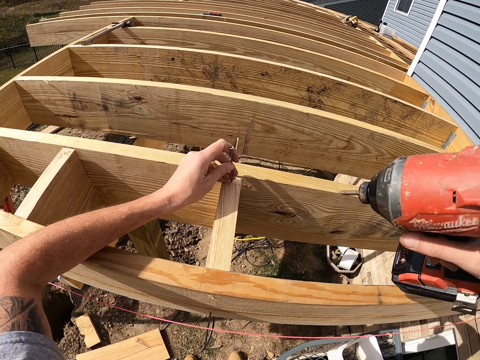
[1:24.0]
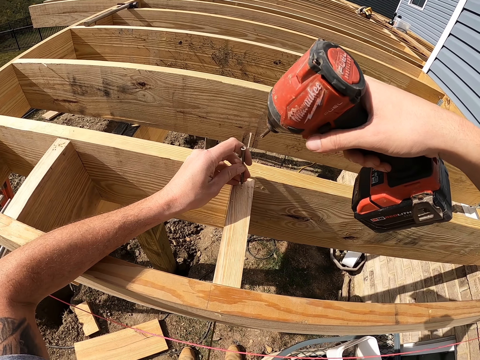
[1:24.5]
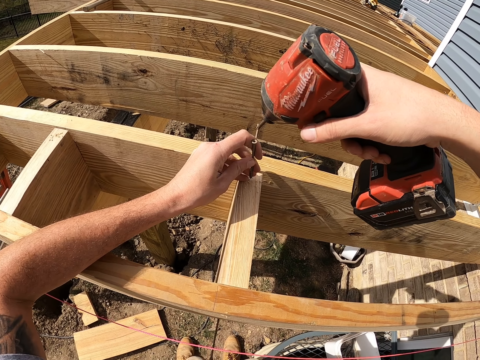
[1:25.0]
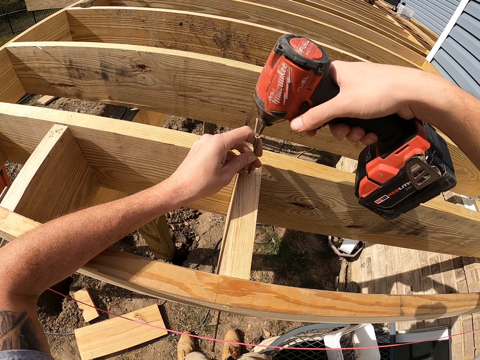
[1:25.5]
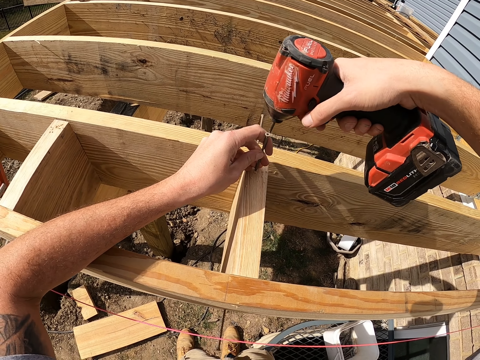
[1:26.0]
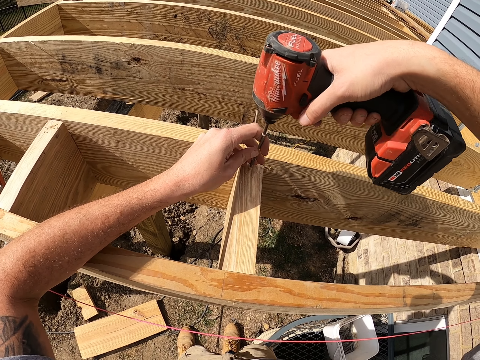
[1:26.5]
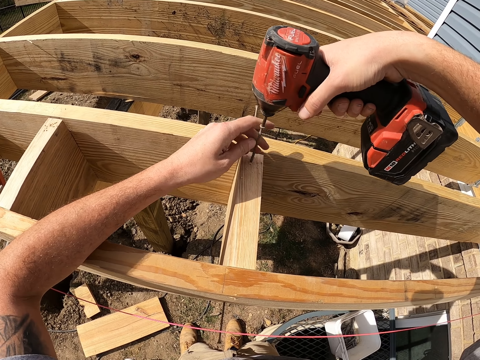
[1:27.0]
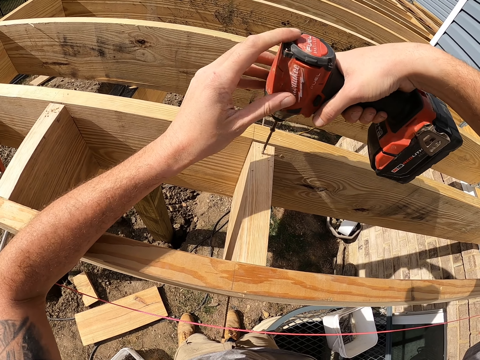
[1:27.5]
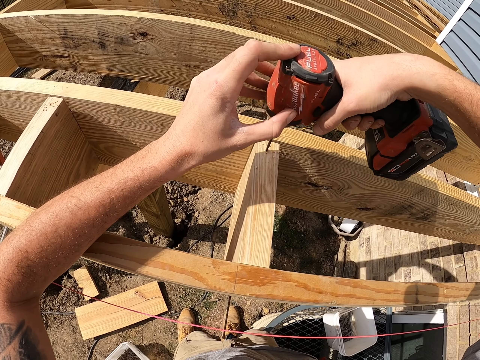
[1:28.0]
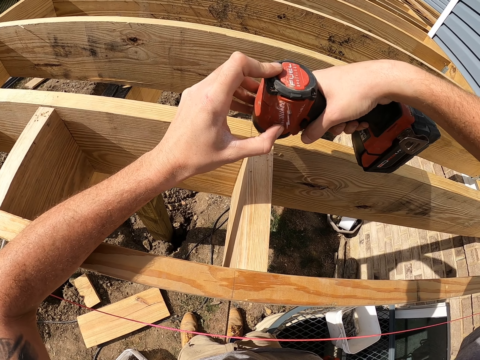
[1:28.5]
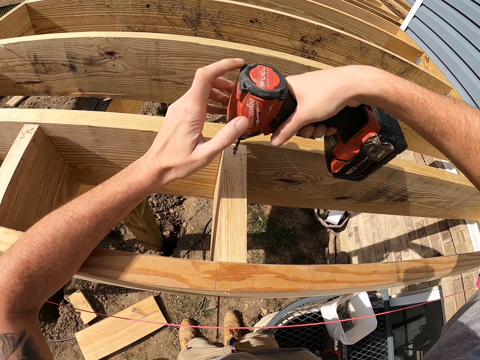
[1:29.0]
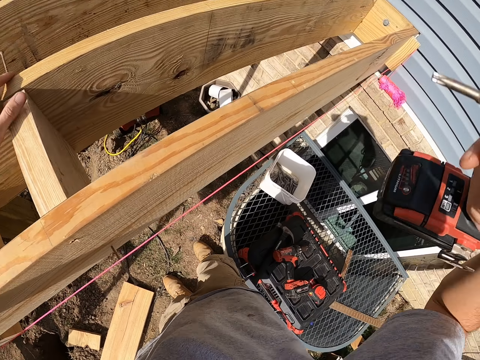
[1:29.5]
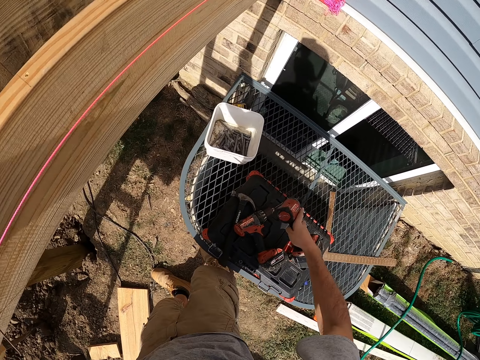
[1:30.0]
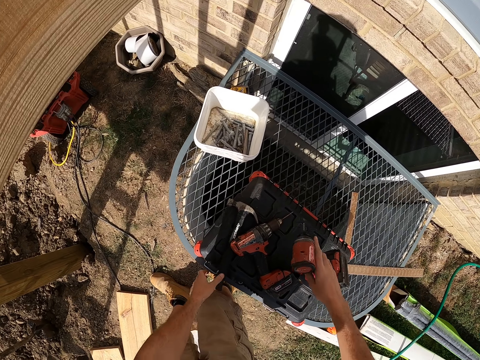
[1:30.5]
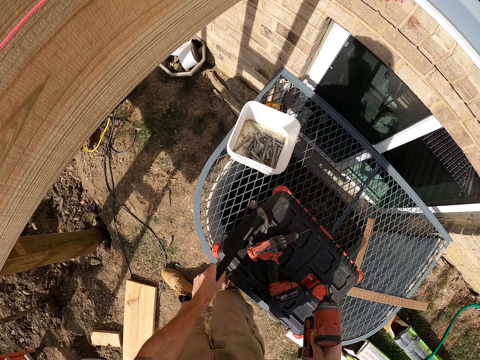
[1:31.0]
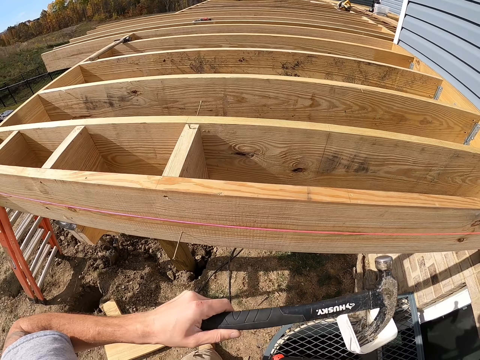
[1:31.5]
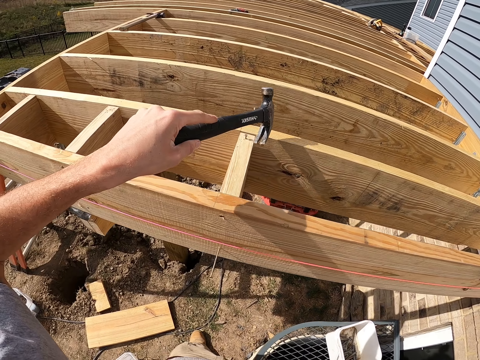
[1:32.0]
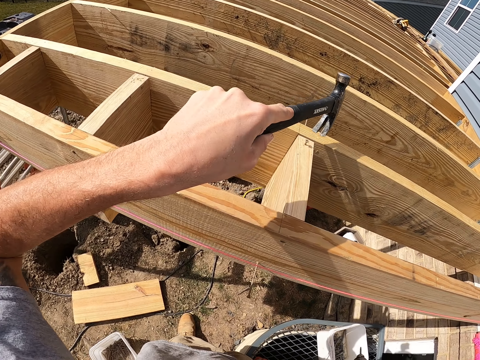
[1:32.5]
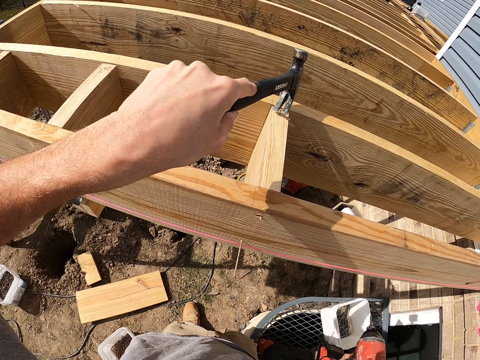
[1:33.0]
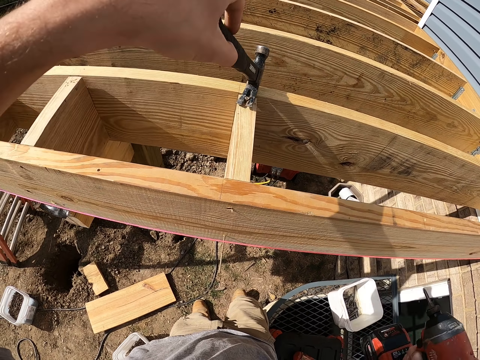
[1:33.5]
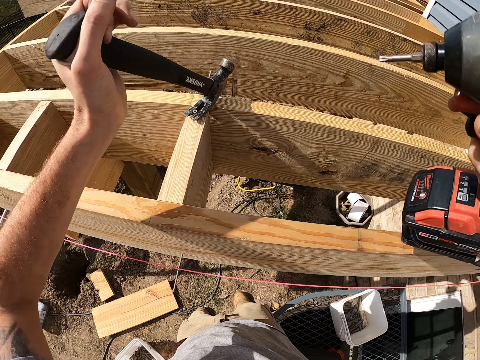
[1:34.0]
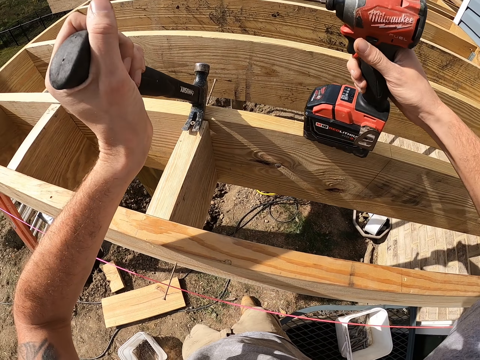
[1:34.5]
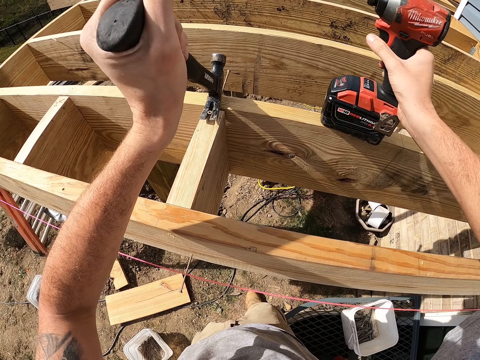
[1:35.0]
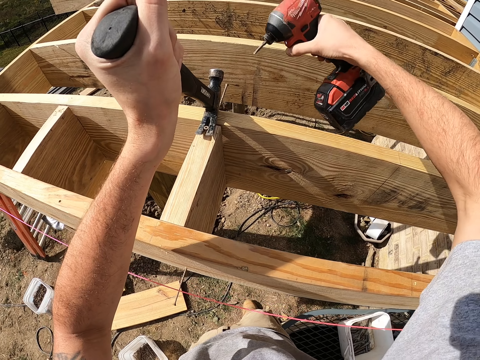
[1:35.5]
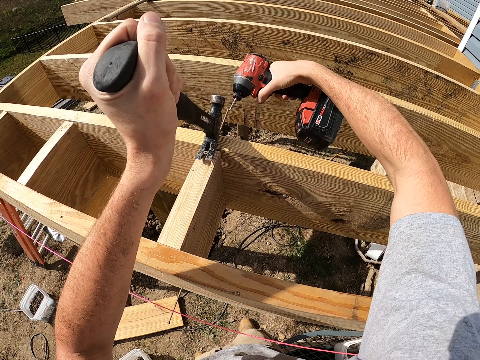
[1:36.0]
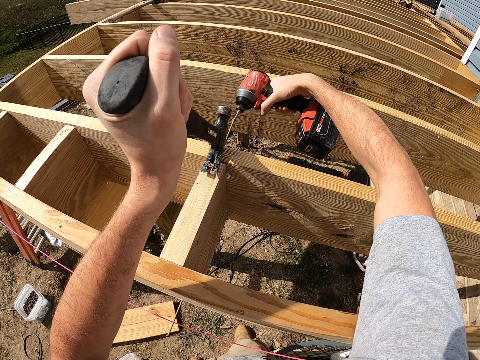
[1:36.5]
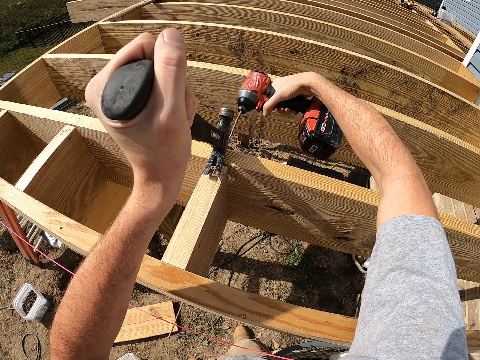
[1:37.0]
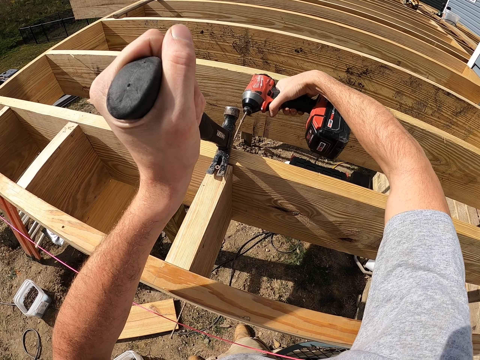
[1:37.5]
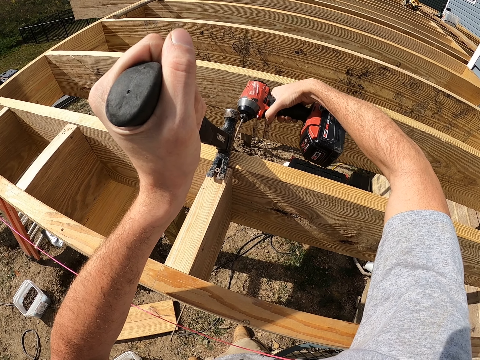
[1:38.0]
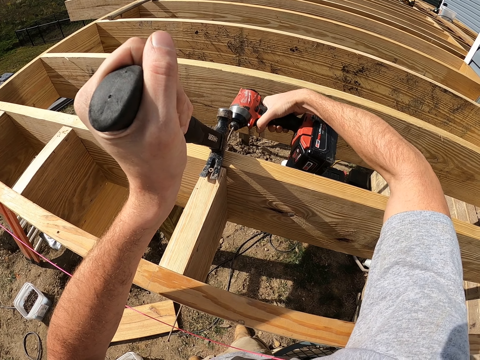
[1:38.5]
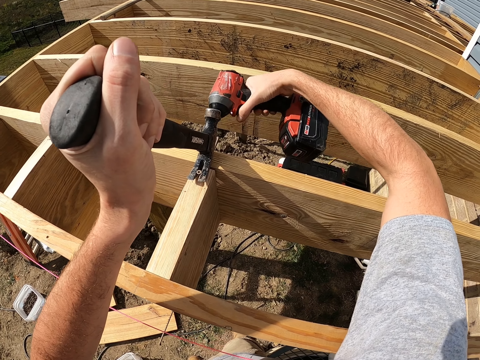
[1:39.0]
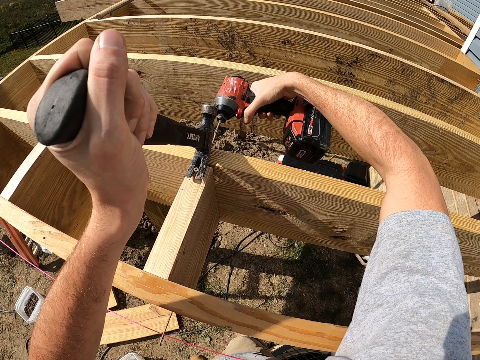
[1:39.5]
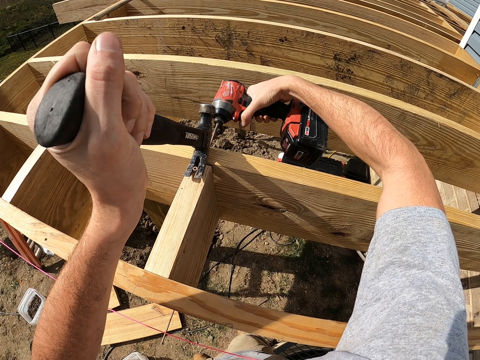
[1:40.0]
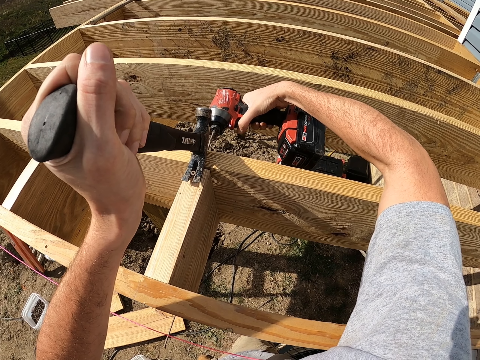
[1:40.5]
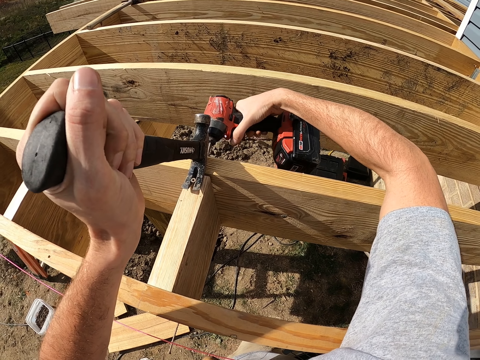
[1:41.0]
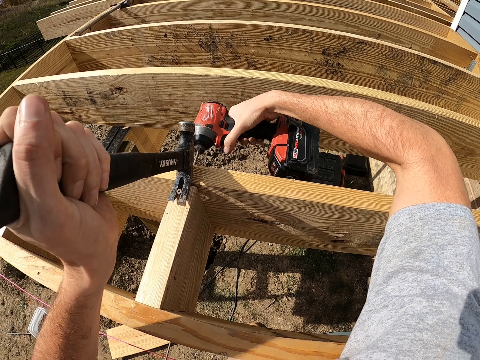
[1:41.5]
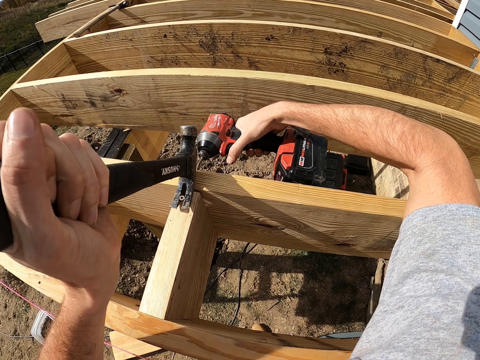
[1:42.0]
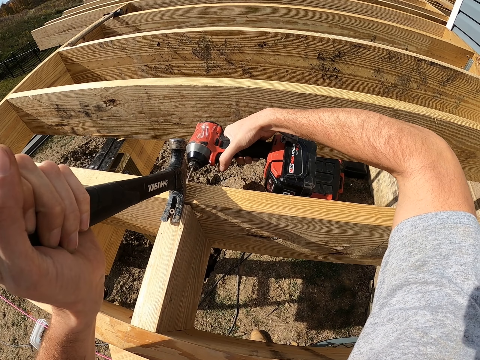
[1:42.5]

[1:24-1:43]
The camera wearer drives in the nail using the hand drill. They hold a hammer. They hold the nail using the hammer. They fix the nail to the hammer. They drive in the nail using the hand drill.

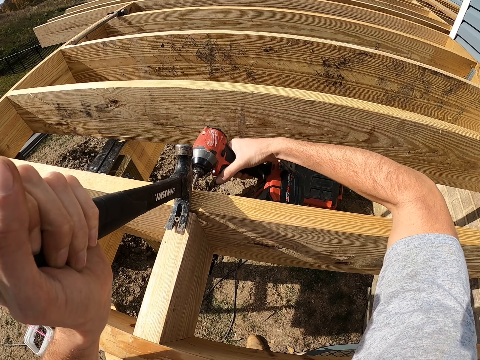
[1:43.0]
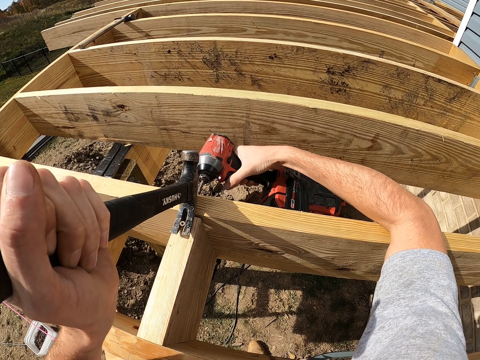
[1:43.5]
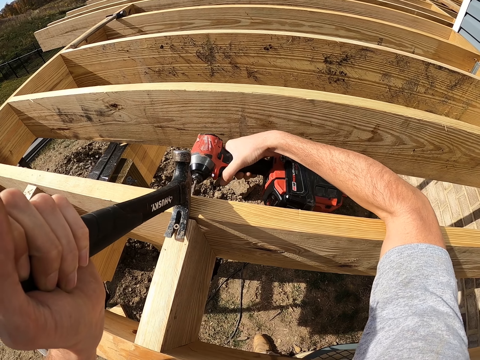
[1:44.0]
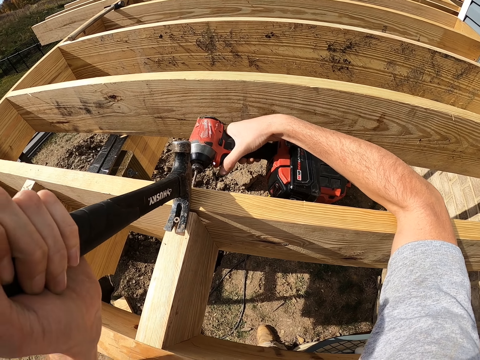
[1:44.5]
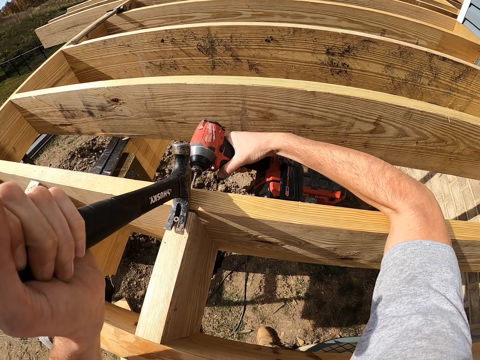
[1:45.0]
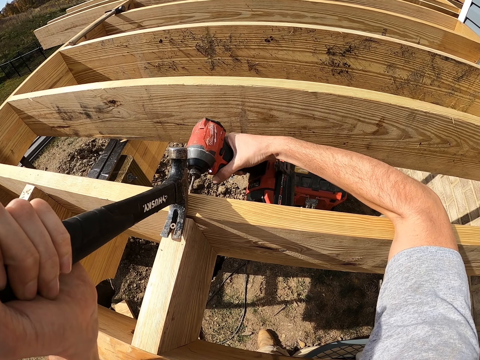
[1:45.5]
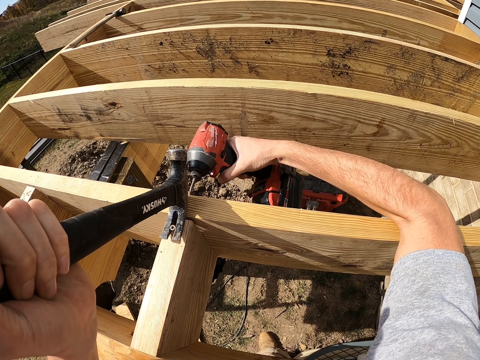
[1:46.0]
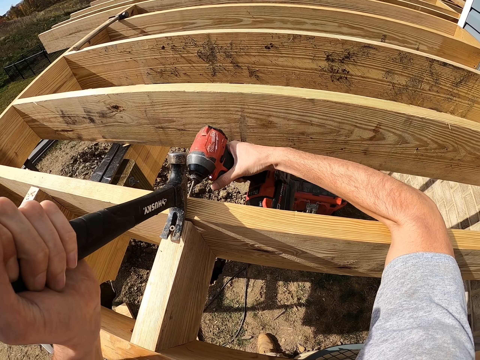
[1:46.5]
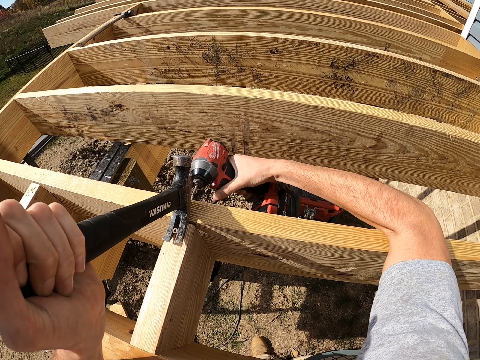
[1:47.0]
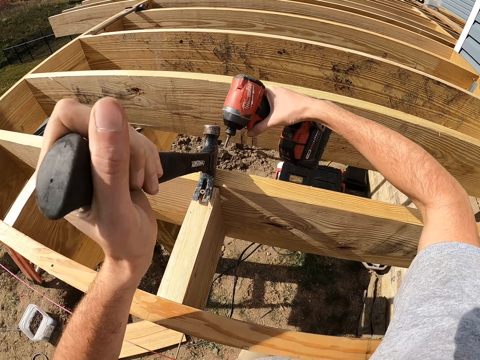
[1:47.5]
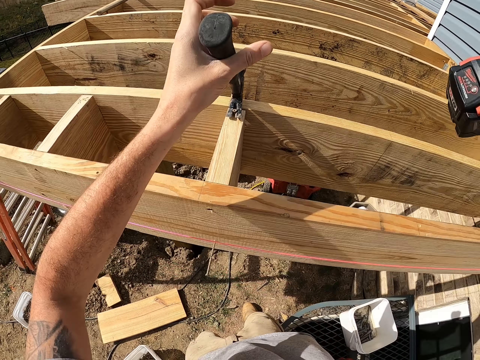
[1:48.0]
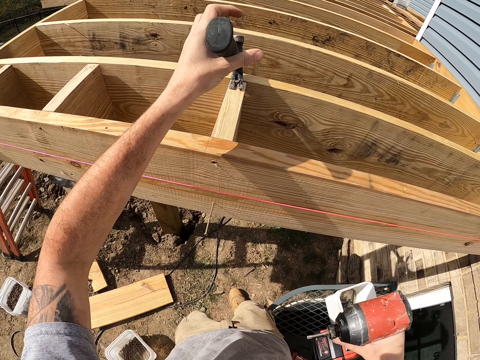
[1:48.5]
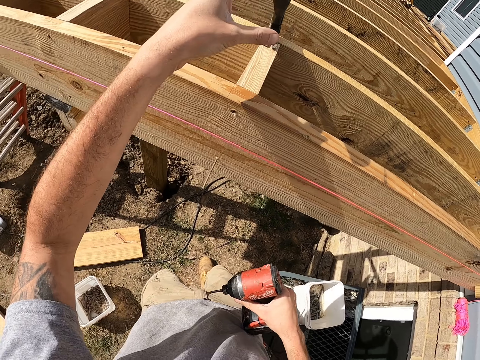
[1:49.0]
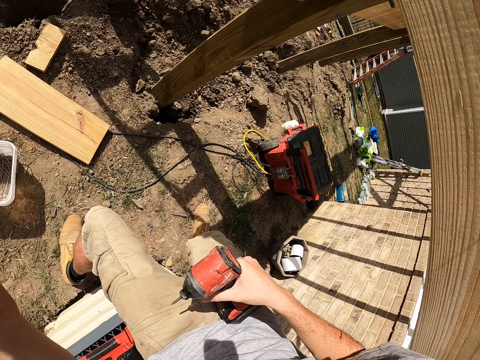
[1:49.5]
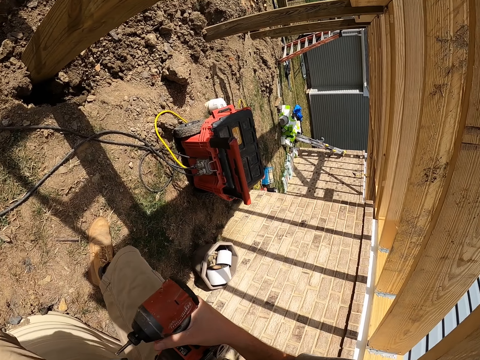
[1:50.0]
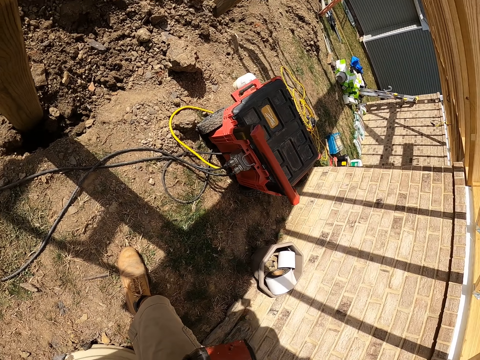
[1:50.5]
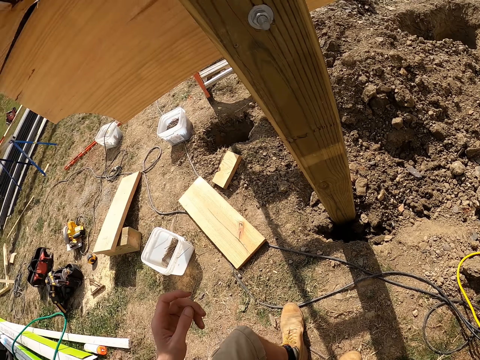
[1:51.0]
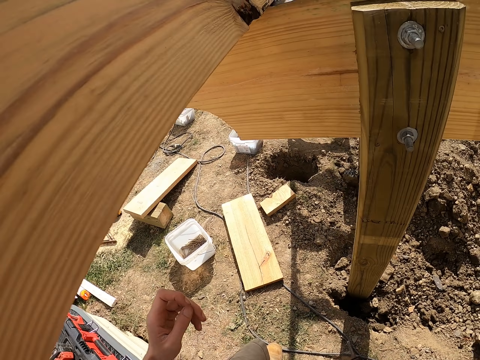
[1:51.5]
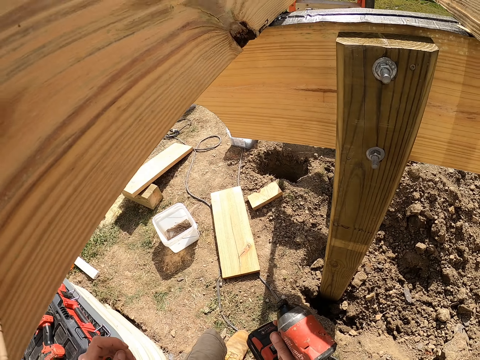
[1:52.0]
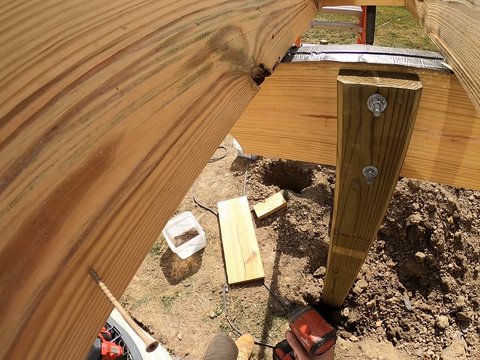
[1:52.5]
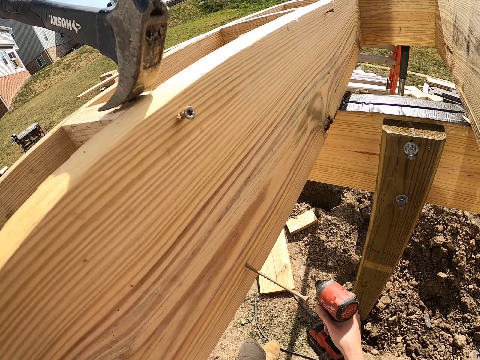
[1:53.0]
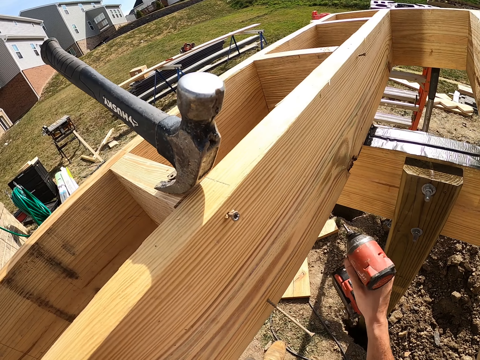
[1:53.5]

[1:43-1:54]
The camera wearer holds the hand drill. They move around.
